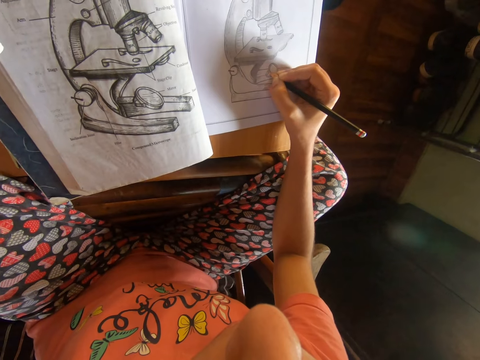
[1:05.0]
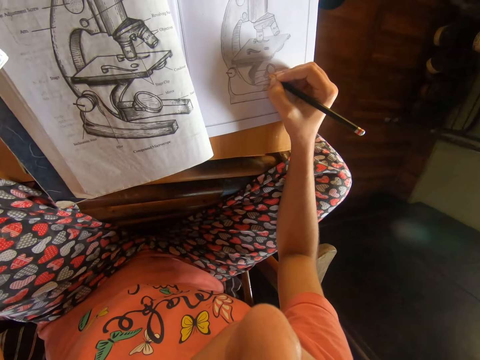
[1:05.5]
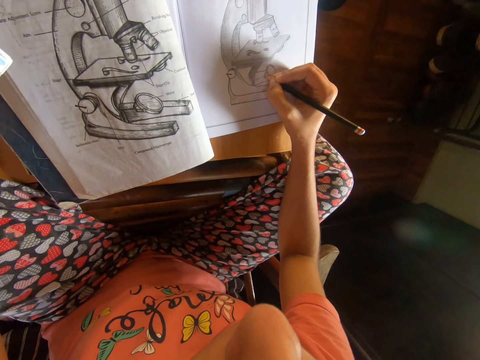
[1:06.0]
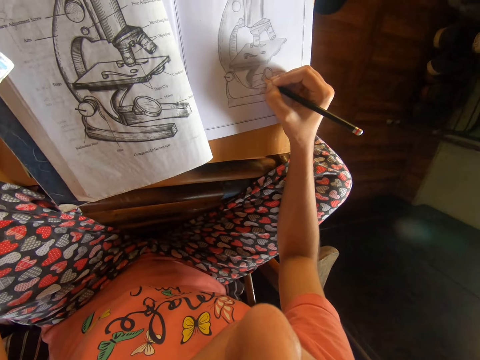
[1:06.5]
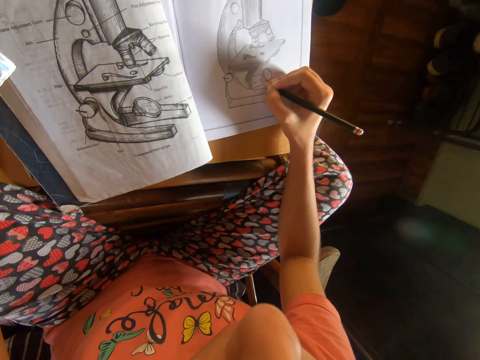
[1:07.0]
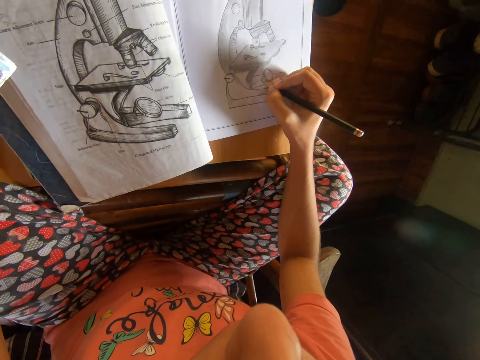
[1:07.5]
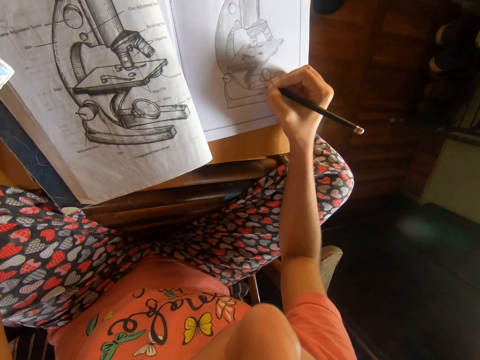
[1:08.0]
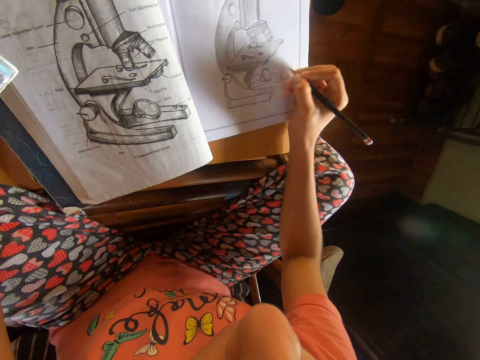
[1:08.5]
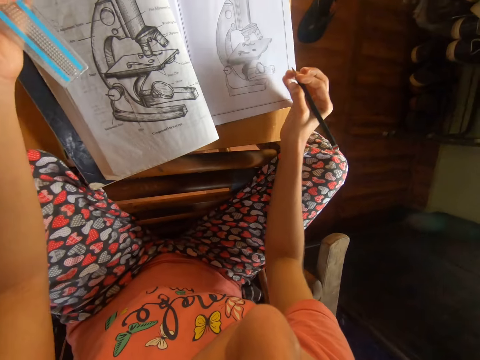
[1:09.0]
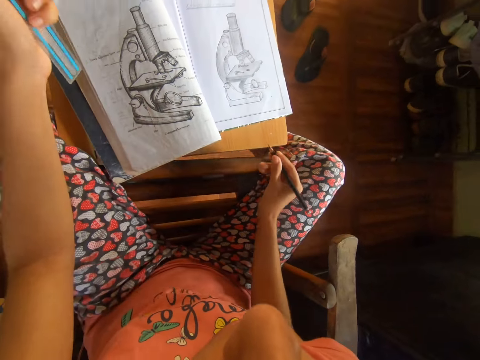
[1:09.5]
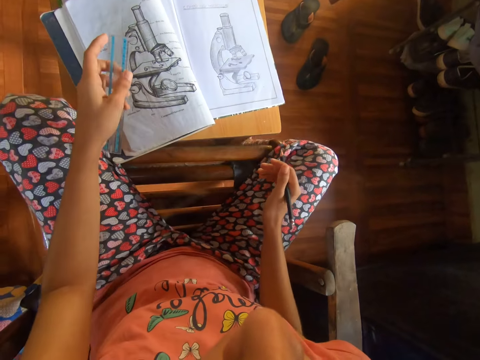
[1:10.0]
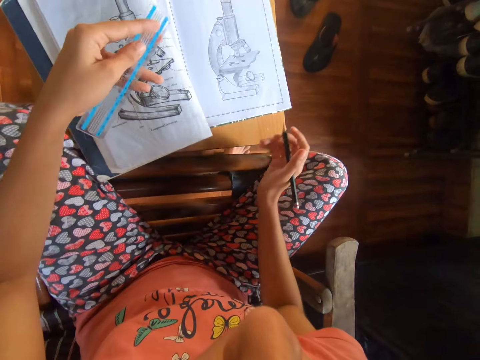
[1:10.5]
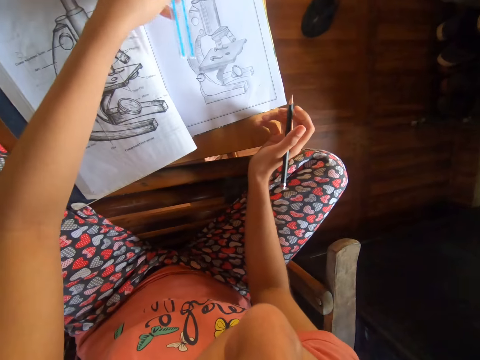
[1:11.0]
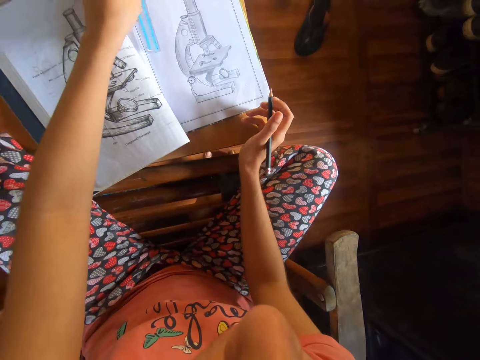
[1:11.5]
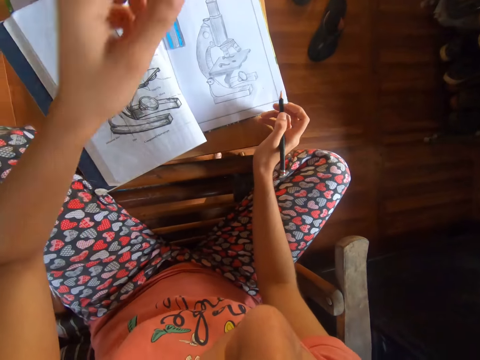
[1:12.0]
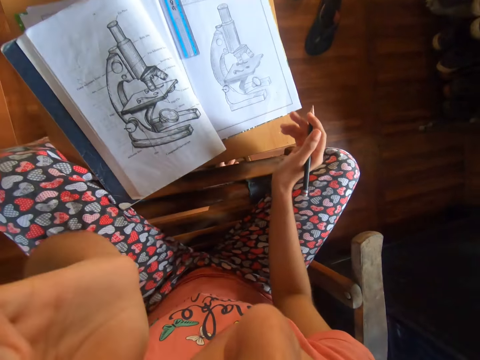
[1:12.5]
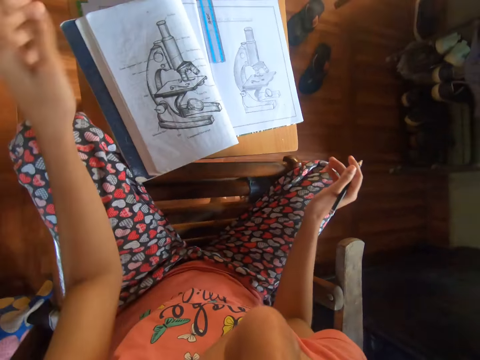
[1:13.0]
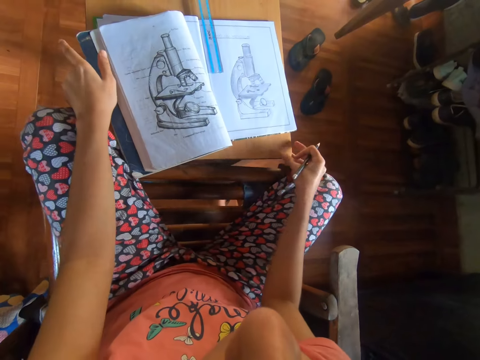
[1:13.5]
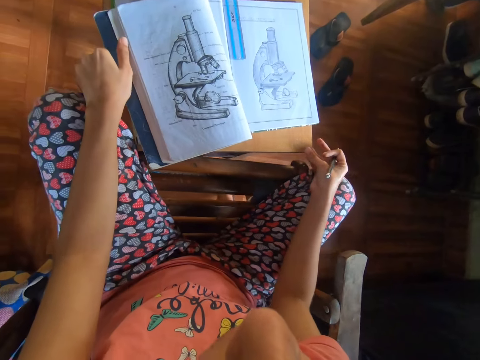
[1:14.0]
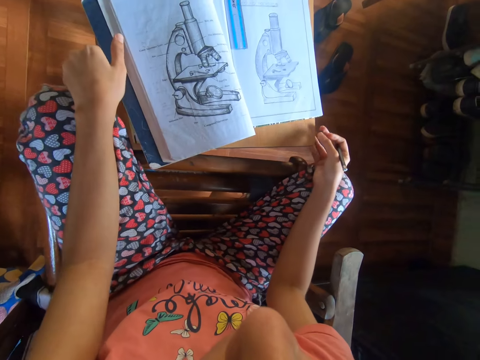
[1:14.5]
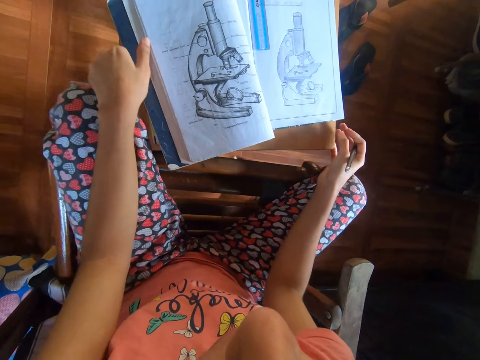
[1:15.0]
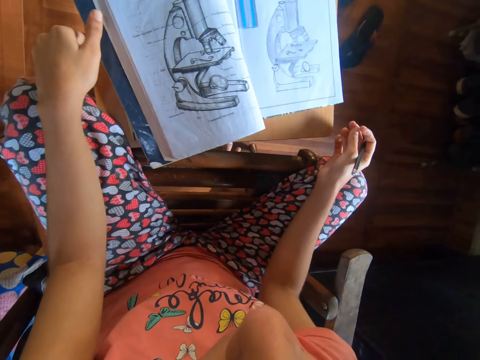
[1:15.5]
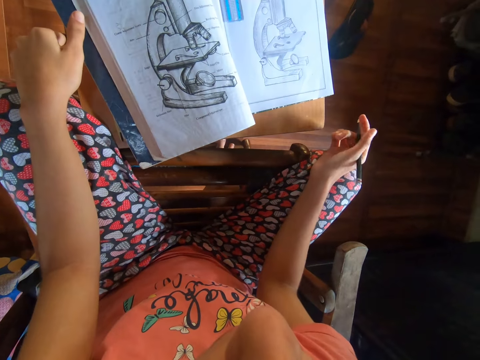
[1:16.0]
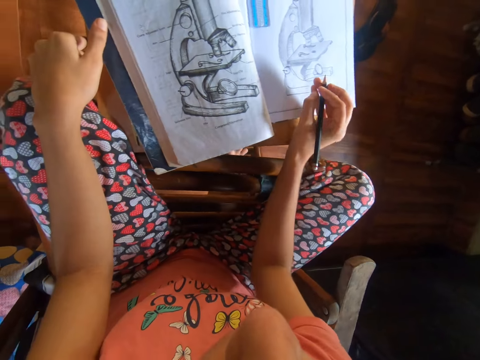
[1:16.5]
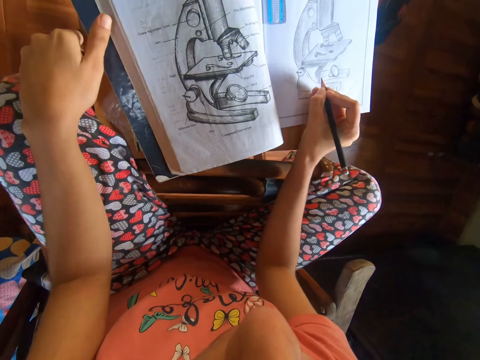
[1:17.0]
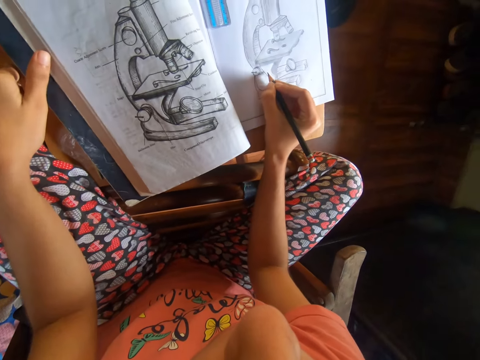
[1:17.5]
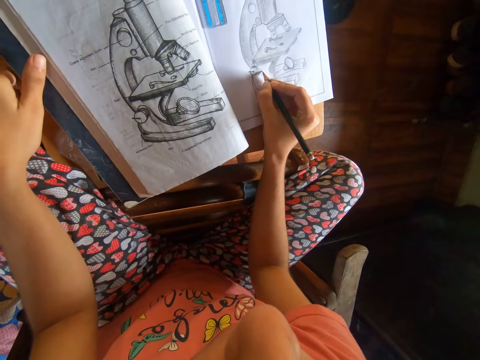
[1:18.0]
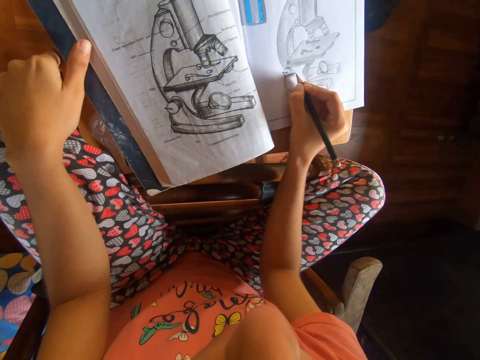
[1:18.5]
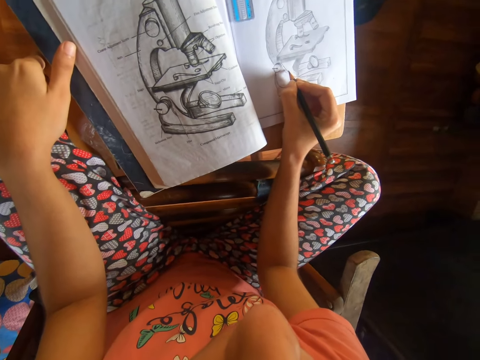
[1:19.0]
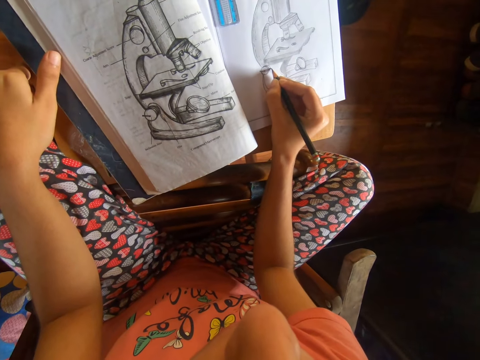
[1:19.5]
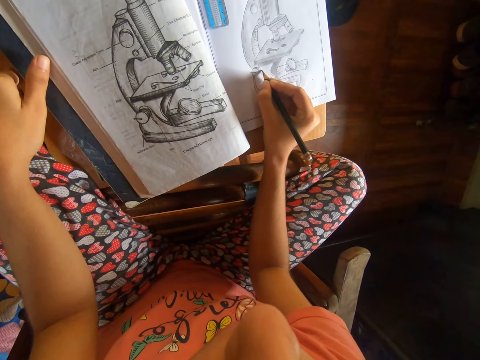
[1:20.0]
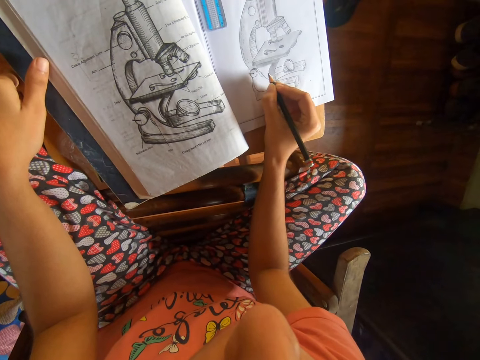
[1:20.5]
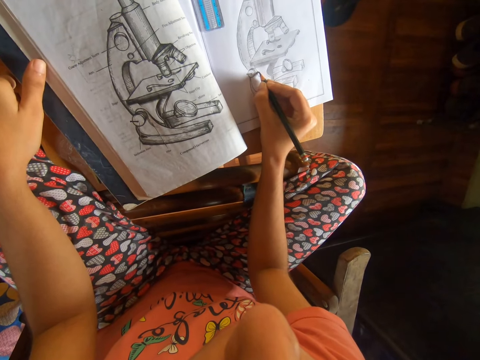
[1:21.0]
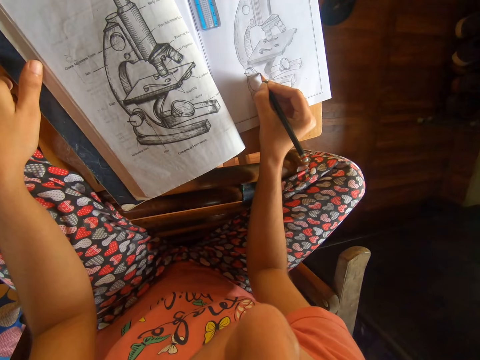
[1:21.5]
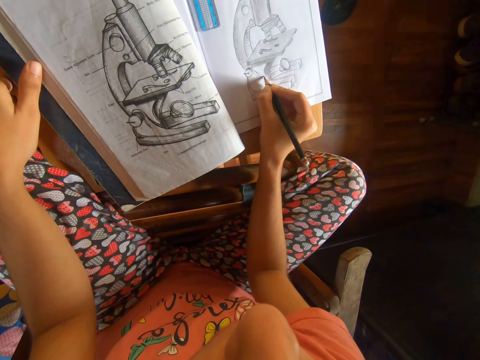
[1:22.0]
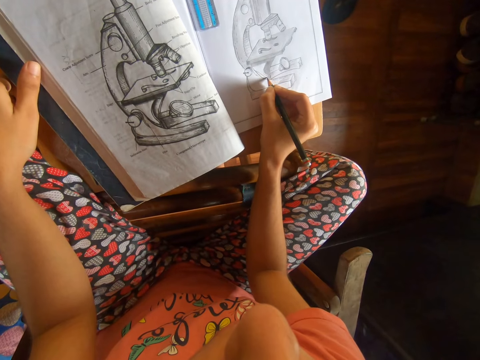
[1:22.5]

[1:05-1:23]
The camera wearer places the ruler on the book with her left hand. She touches her face with the hand. She adjusts a stool with both hands. She draws on the book with the pencil in her right hand.

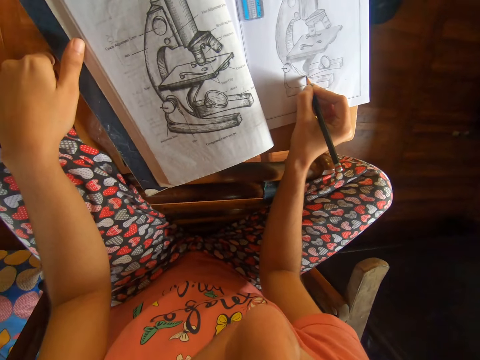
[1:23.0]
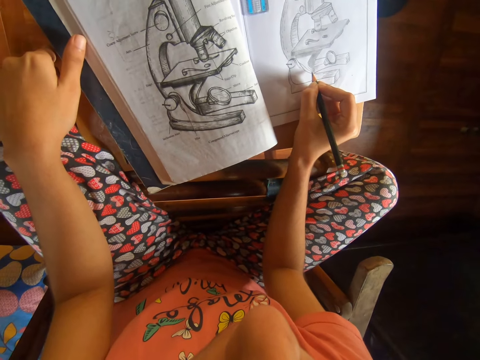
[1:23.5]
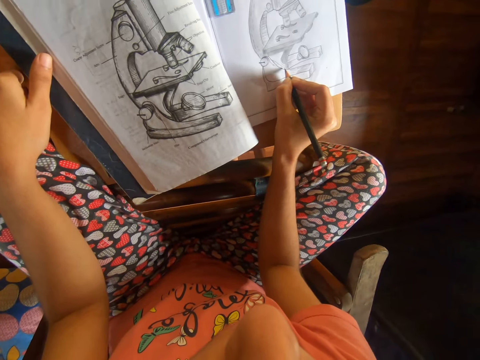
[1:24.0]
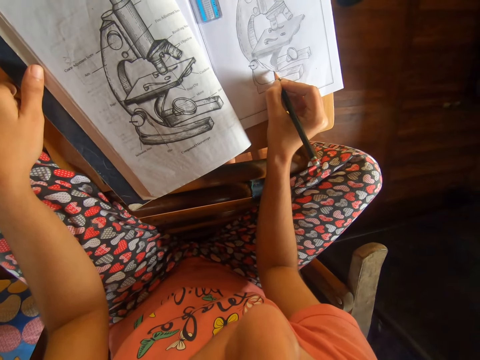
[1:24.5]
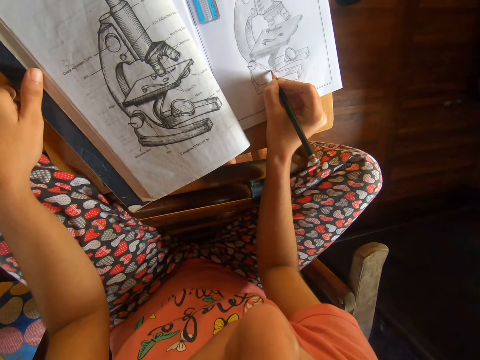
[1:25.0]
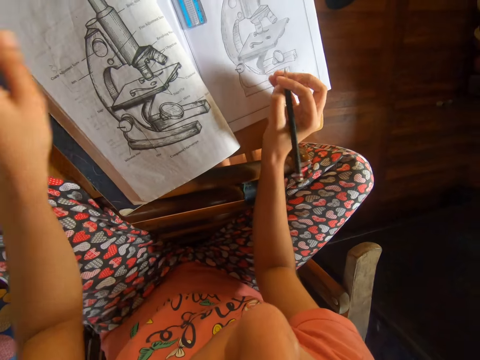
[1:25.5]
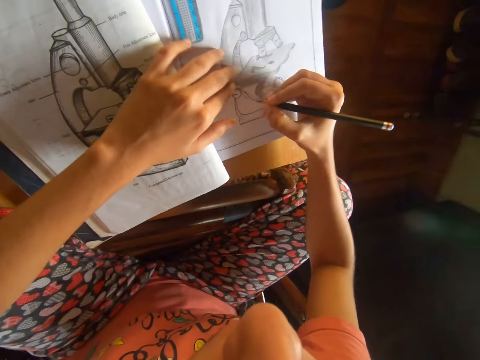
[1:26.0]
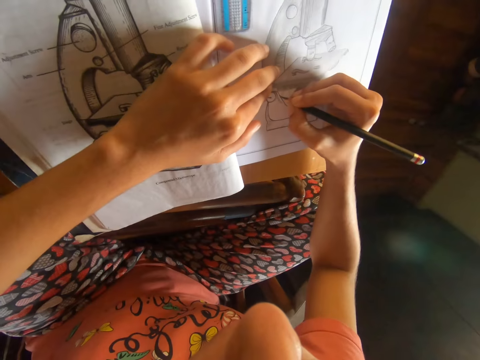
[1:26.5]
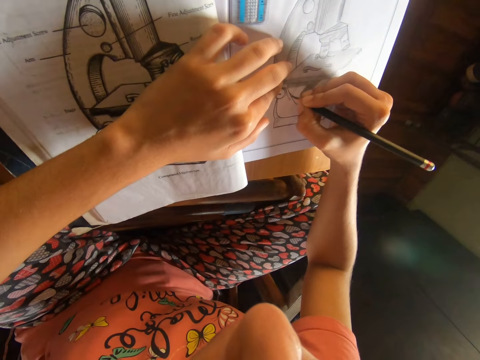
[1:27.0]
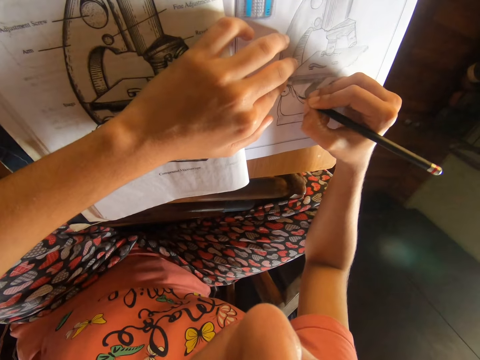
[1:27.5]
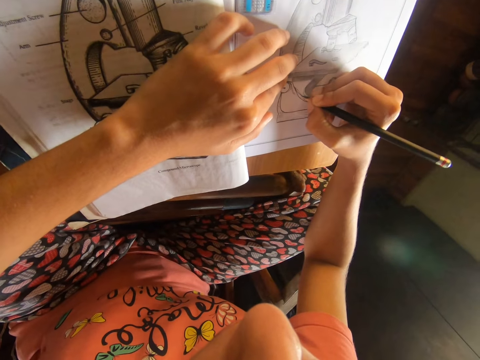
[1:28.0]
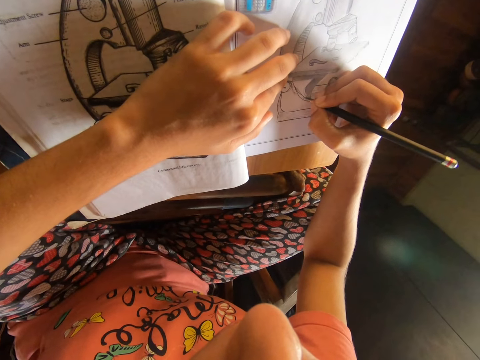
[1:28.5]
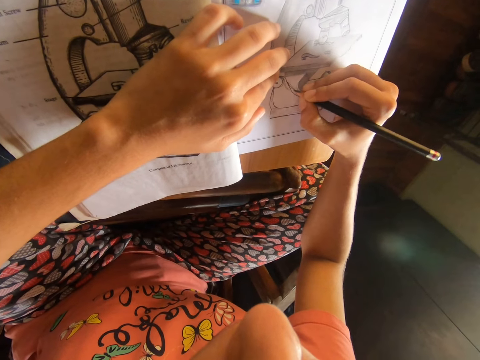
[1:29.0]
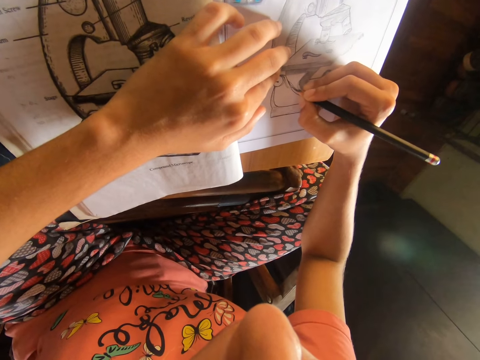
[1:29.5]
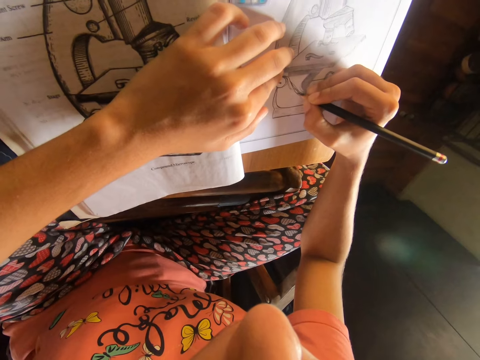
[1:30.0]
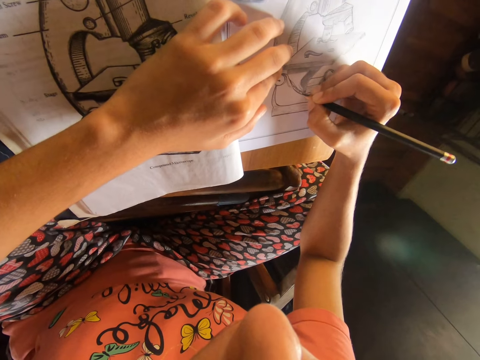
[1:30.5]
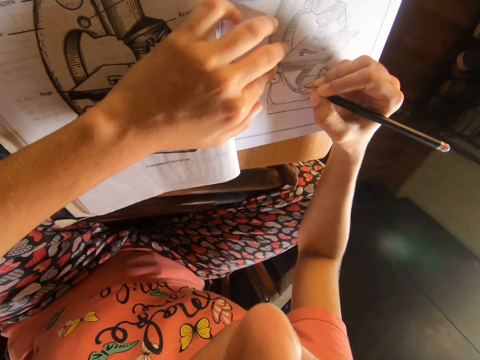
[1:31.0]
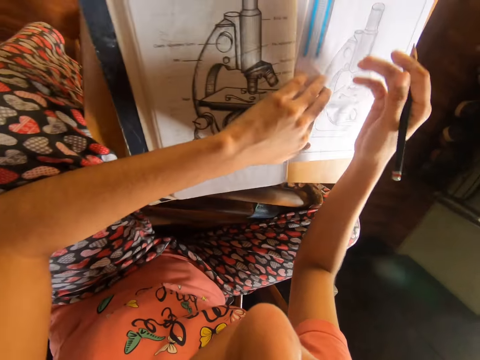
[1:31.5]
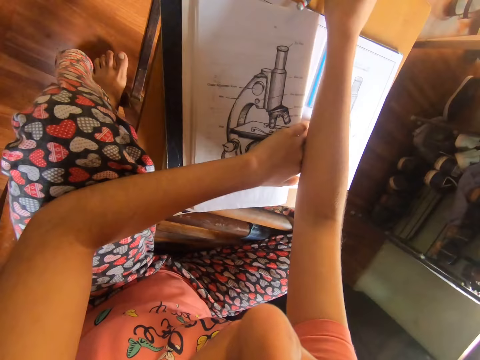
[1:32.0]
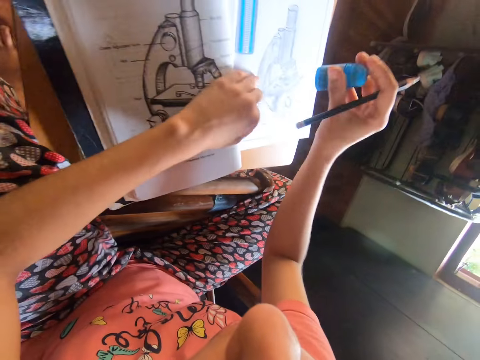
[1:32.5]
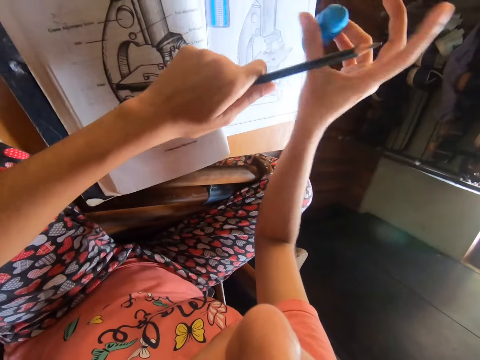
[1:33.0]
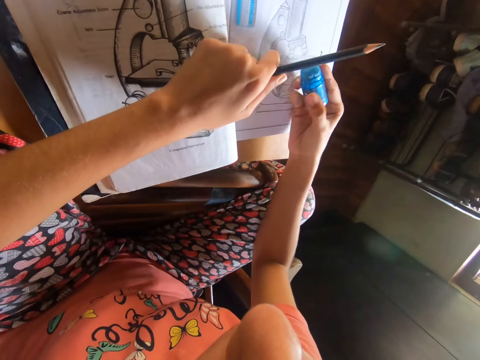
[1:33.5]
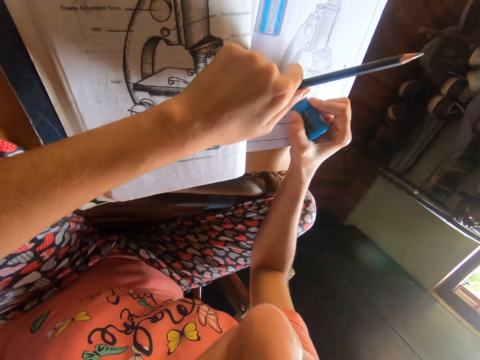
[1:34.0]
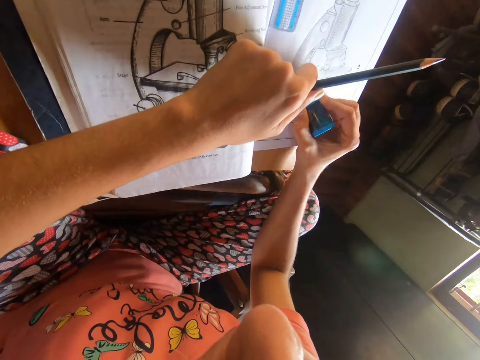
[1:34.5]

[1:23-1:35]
The camera wearer places her left hand on the book. She picks up the rubber or eraser on the table. She stretches her right hand forward. She holds the eraser with her right hand. She pulls the pencil from her right hand with her left hand. She erases a part of the drawing on the book with the eraser in her right hand.
